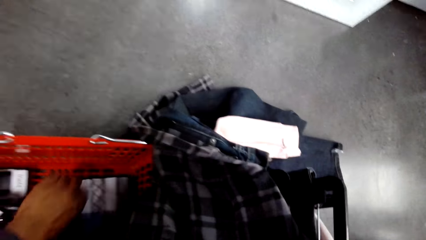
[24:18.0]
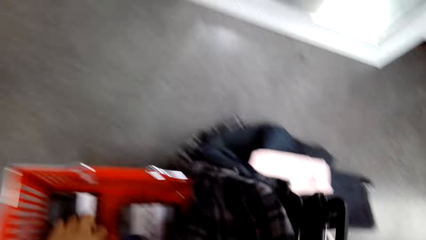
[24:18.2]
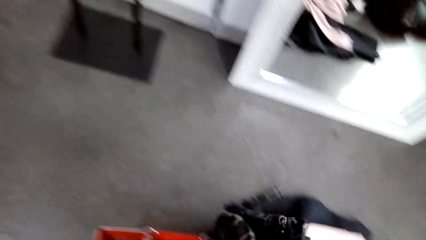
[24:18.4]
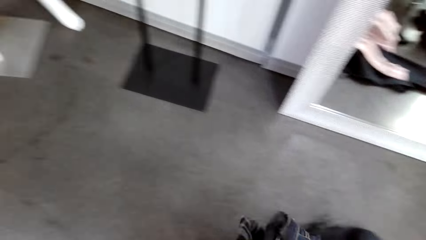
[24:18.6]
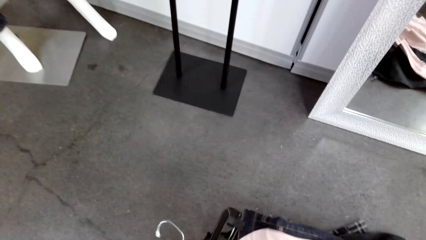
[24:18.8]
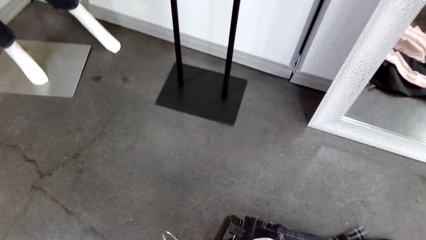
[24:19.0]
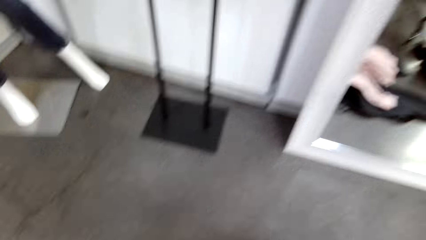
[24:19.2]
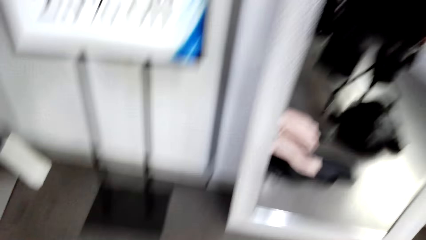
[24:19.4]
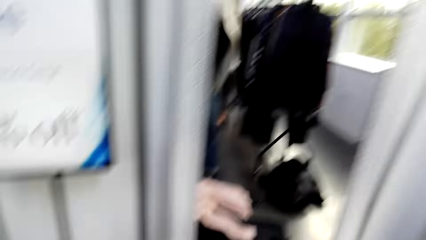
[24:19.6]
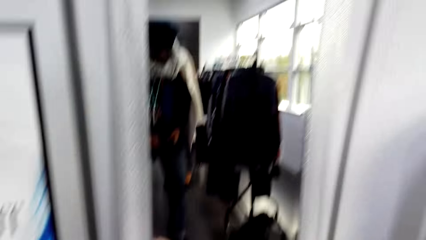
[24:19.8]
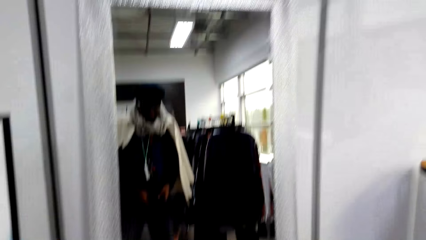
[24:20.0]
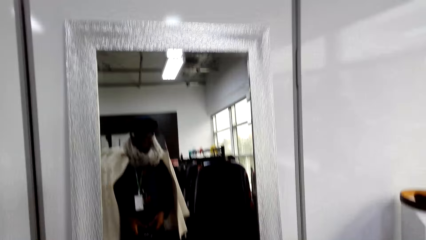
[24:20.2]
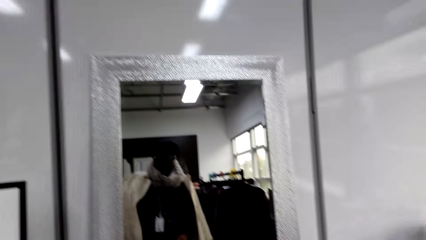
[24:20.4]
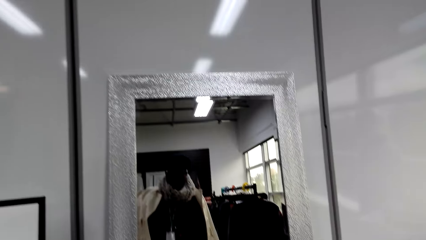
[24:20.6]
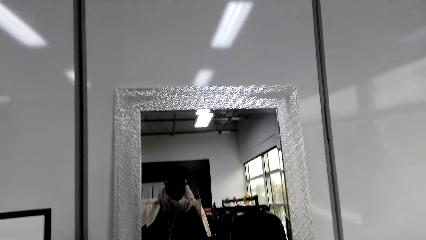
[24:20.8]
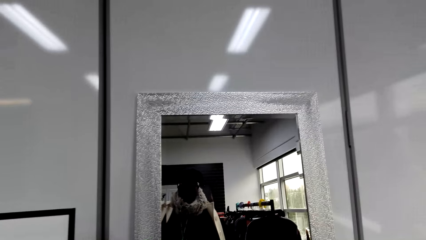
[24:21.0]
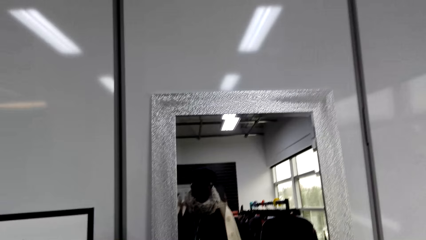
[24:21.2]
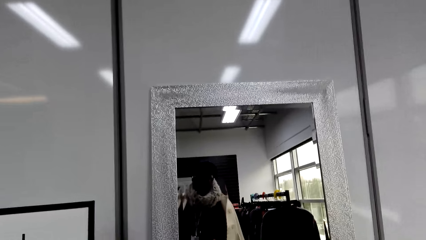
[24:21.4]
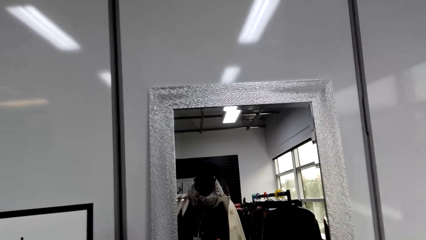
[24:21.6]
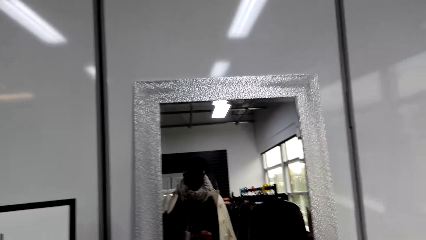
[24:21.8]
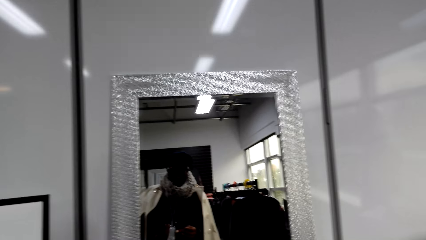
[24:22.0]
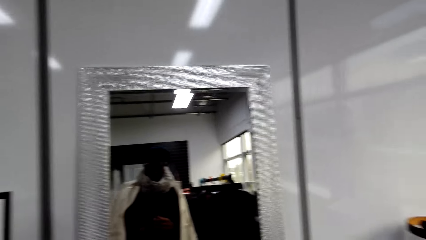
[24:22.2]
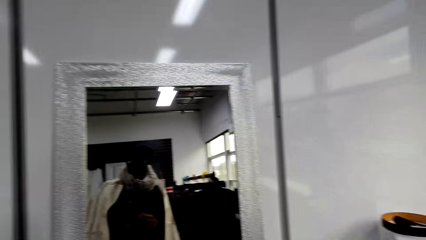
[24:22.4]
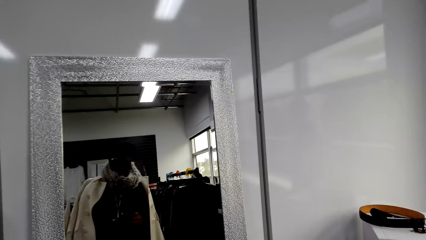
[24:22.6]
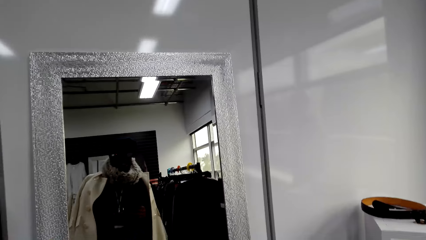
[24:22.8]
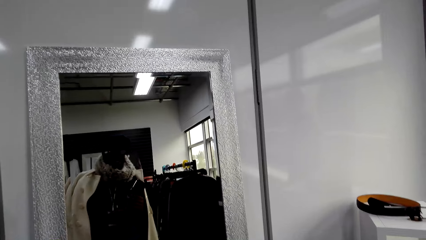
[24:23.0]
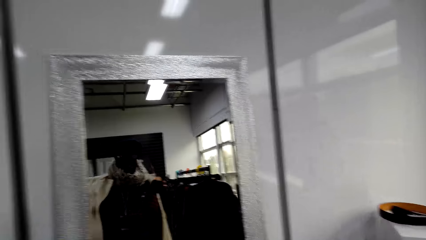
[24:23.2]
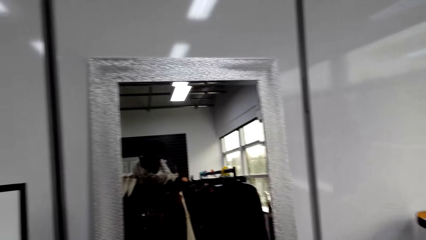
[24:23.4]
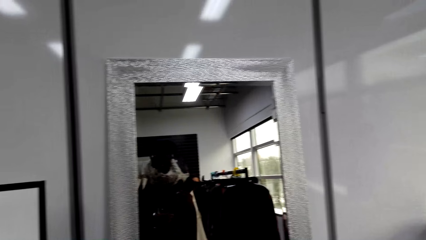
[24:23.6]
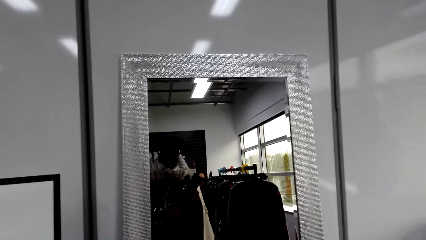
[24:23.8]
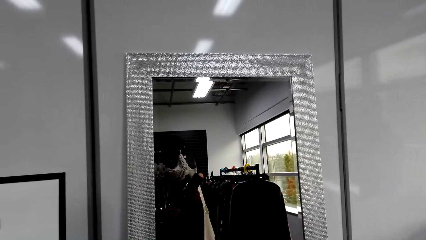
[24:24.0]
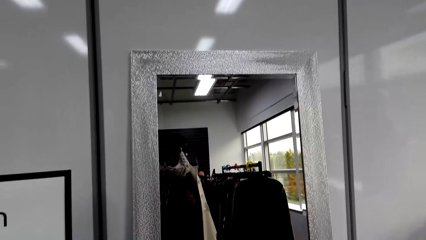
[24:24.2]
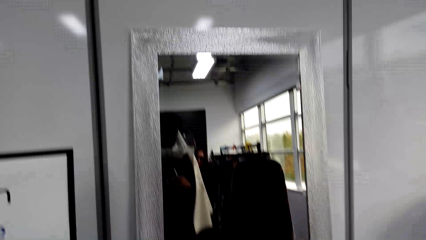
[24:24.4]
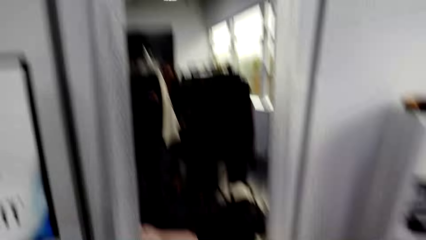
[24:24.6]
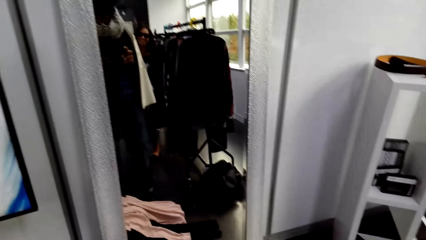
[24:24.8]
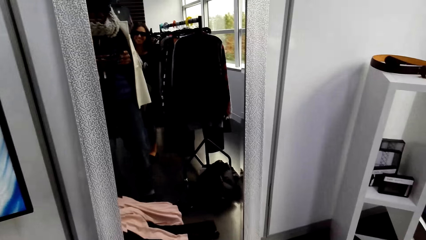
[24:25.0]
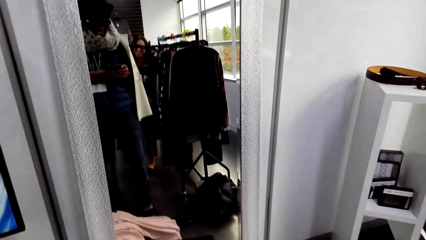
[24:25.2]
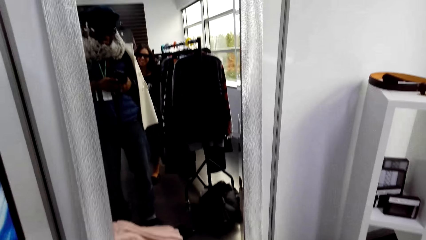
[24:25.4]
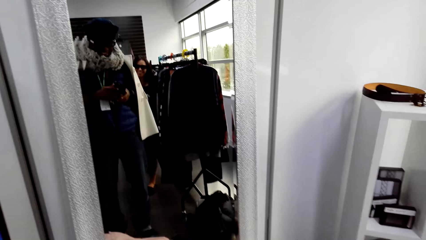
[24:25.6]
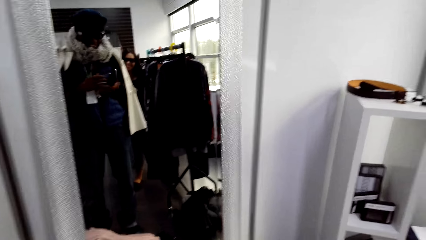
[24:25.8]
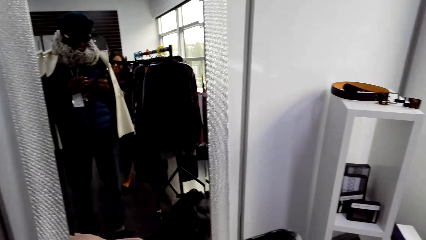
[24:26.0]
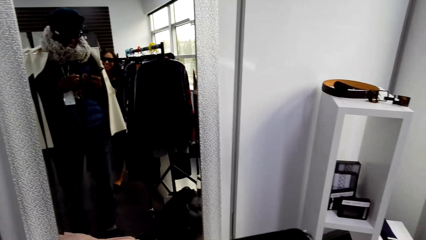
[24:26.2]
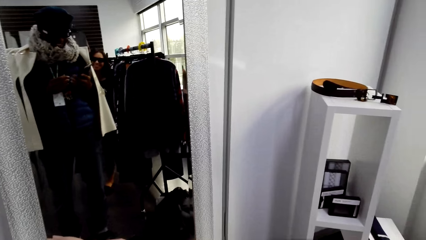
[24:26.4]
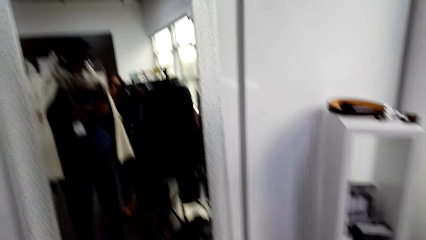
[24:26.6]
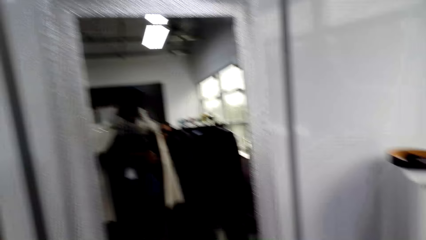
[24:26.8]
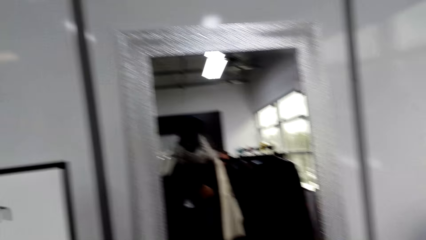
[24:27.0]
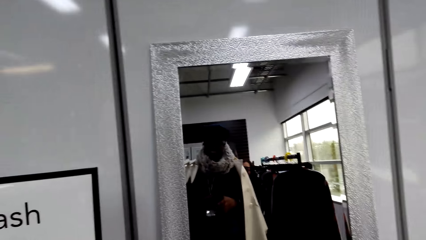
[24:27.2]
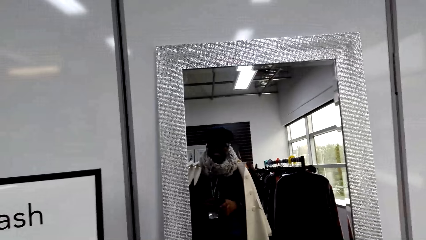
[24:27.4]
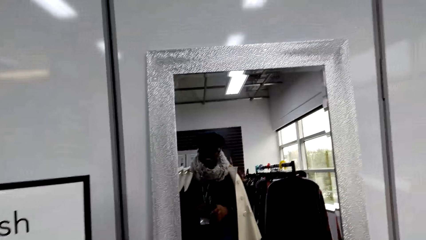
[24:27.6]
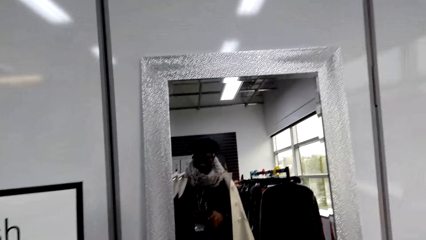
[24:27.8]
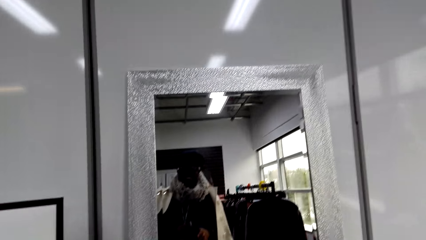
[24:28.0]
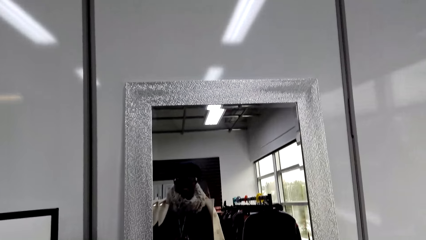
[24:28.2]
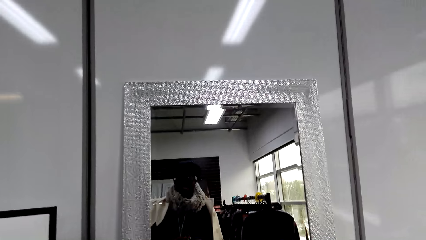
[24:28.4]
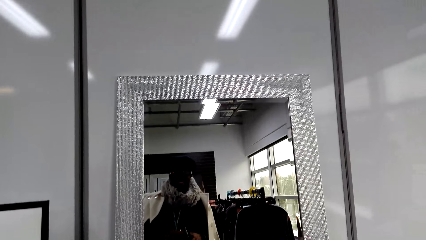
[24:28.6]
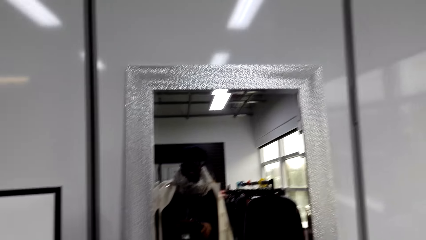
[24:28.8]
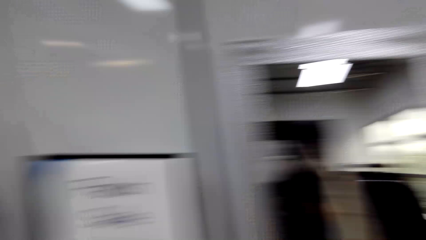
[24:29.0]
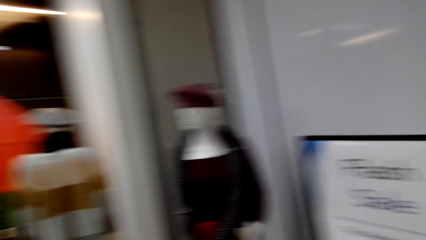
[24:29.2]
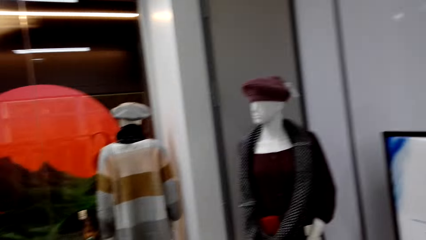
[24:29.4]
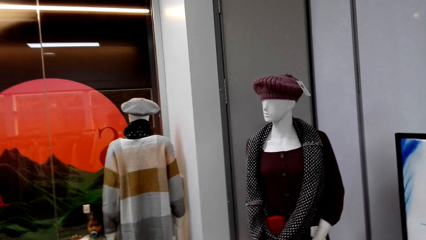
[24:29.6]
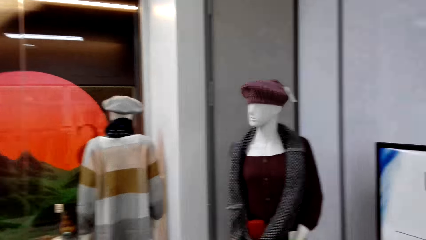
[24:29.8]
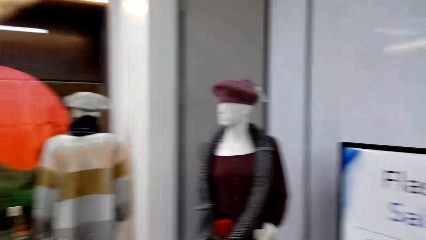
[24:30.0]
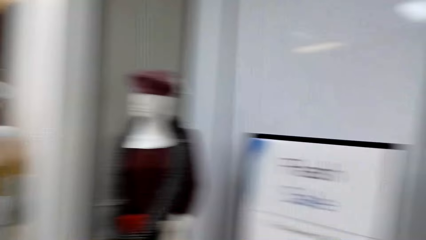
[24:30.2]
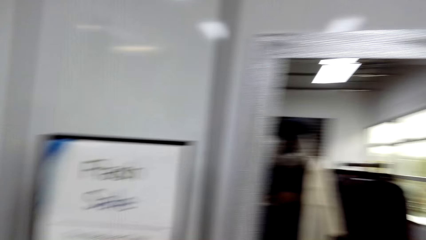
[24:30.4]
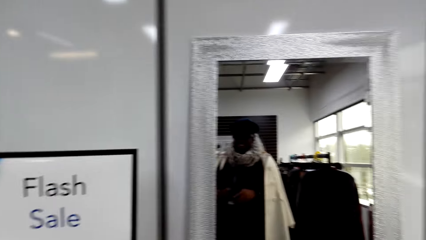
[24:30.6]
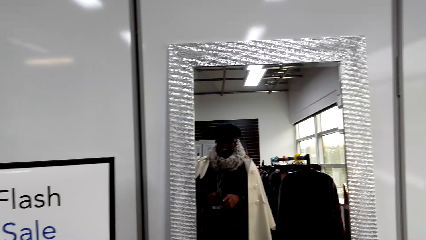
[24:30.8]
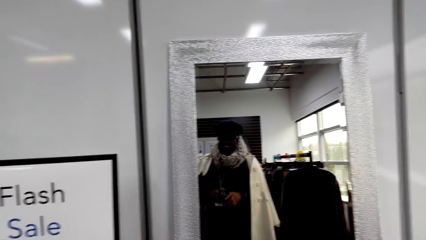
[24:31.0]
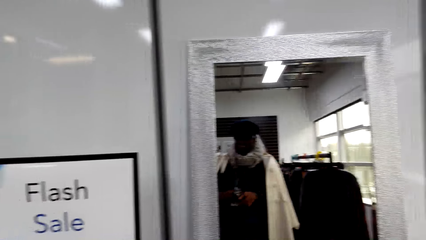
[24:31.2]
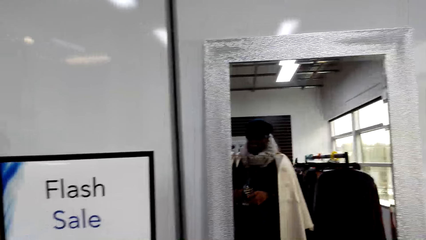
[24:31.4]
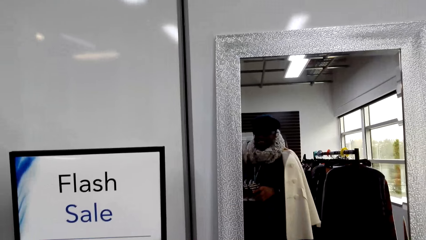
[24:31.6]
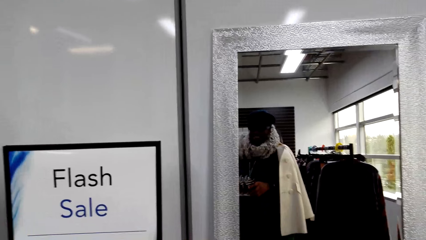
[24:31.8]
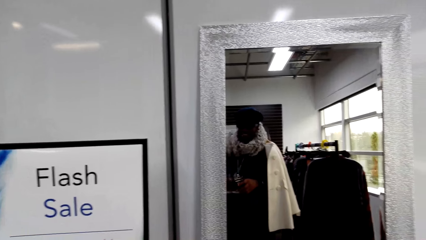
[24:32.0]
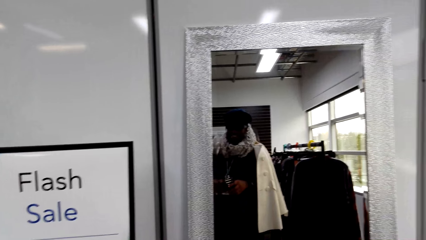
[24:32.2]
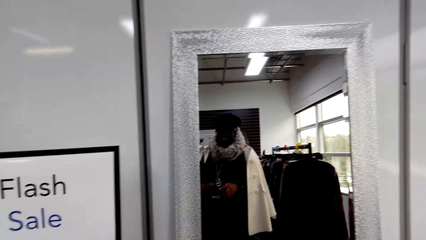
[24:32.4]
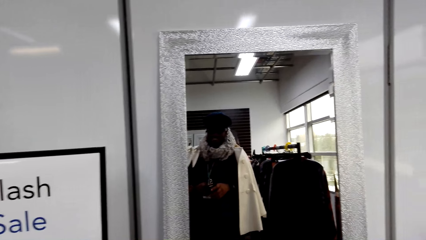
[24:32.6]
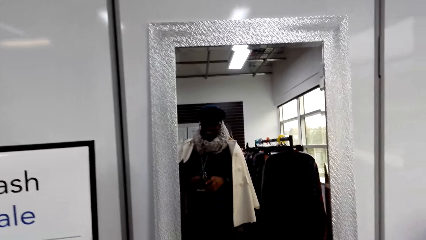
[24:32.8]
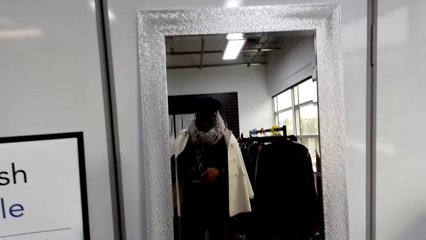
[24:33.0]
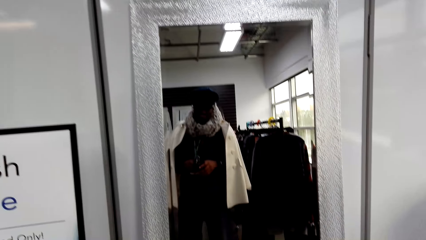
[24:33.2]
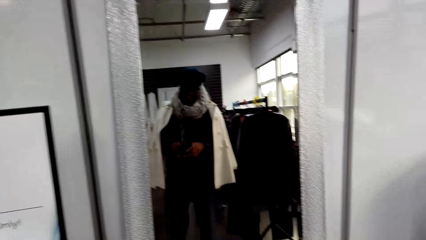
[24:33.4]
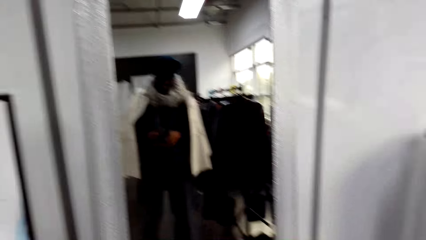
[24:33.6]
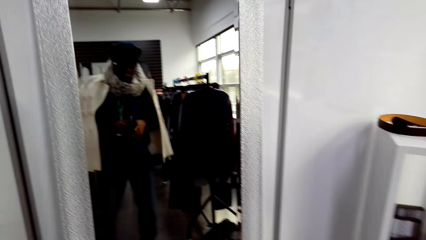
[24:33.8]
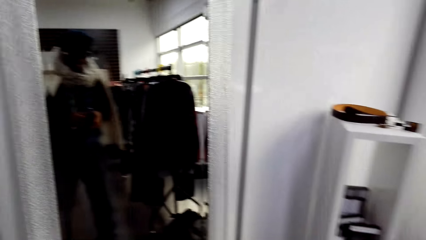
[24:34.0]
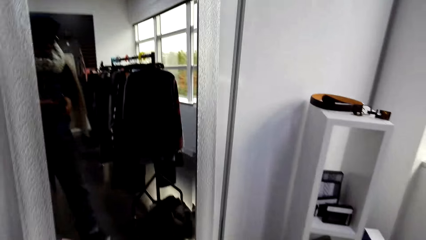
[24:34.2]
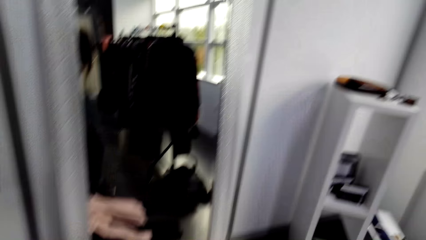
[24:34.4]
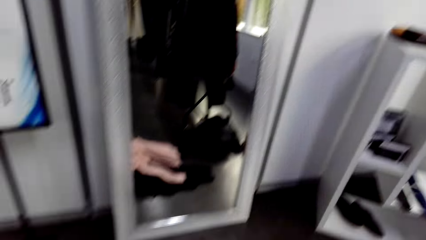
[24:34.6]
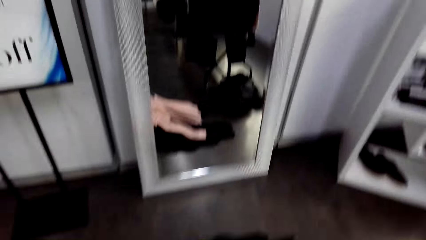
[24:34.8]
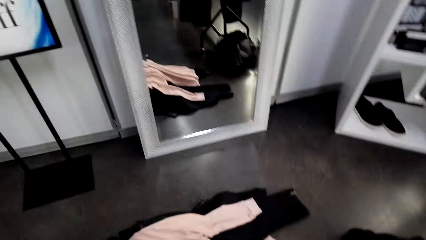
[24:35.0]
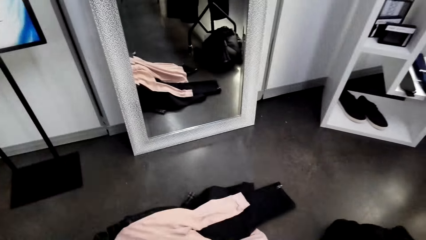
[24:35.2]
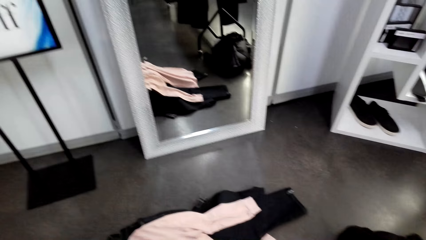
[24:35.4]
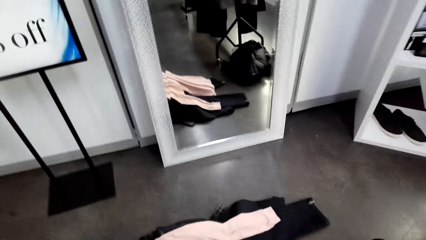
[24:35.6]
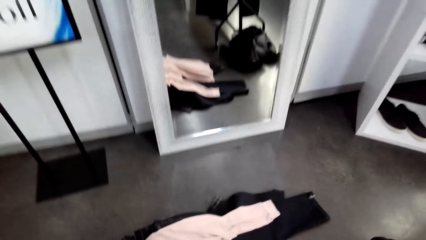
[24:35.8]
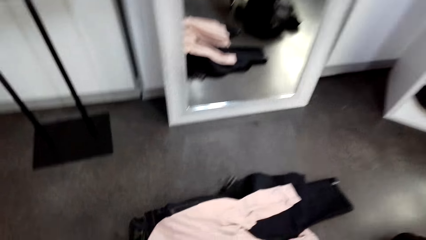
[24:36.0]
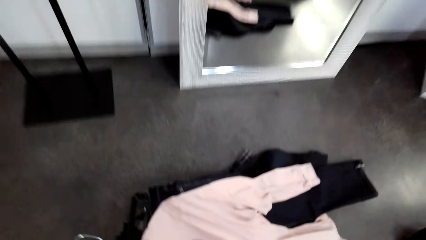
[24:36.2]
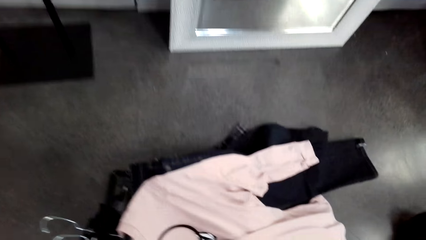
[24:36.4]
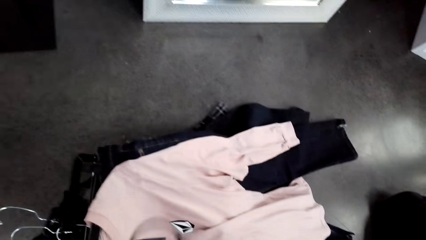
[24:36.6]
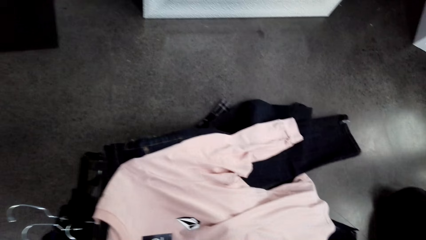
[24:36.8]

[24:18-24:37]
The camera wearer moves his body. He picks another cloth. He scrolls the phone. He looks at himself on the mirror. He turns his head. He lifts the outfits.
